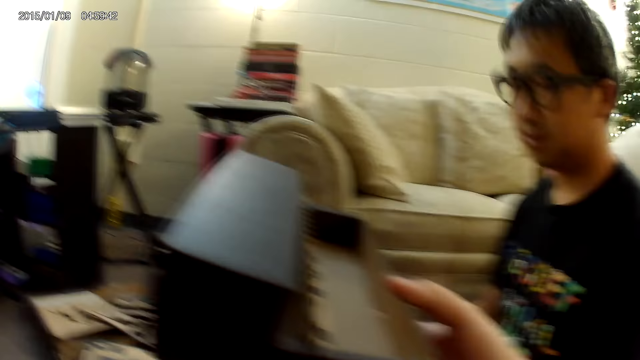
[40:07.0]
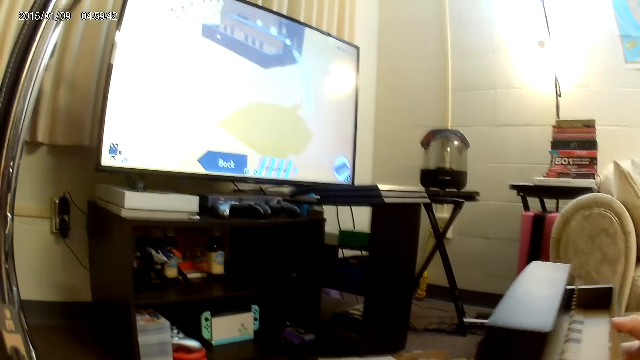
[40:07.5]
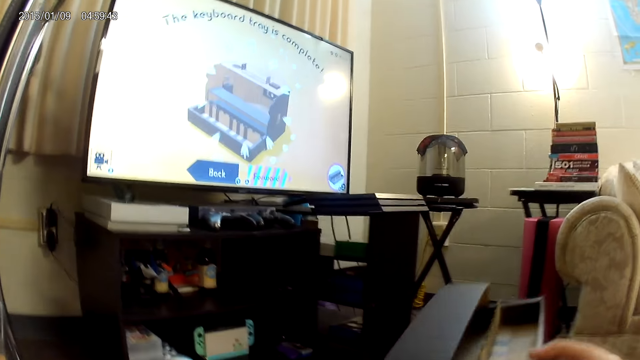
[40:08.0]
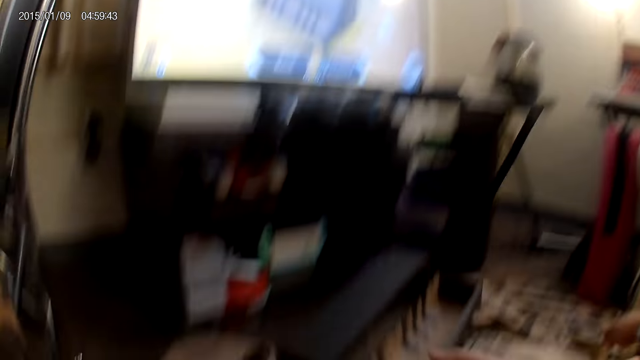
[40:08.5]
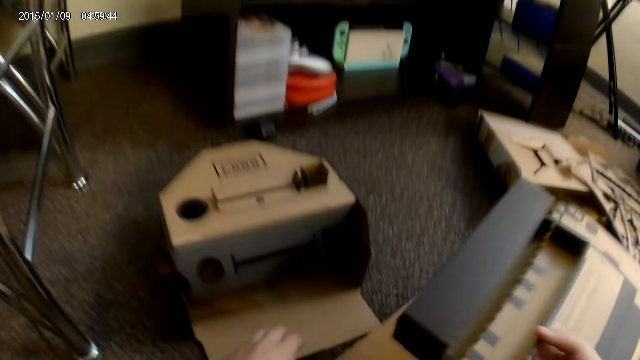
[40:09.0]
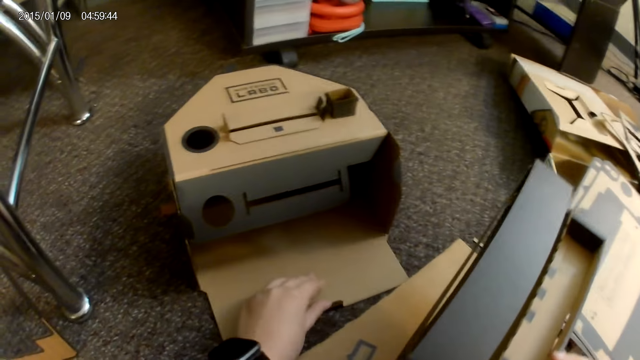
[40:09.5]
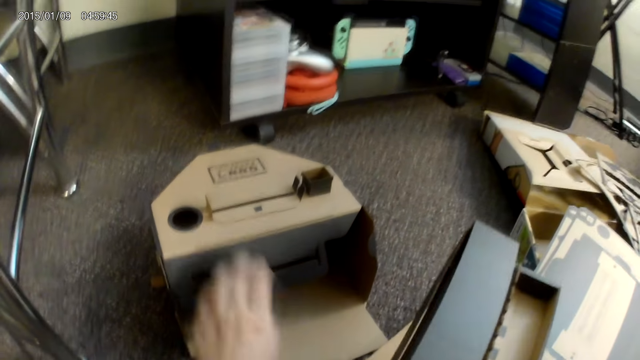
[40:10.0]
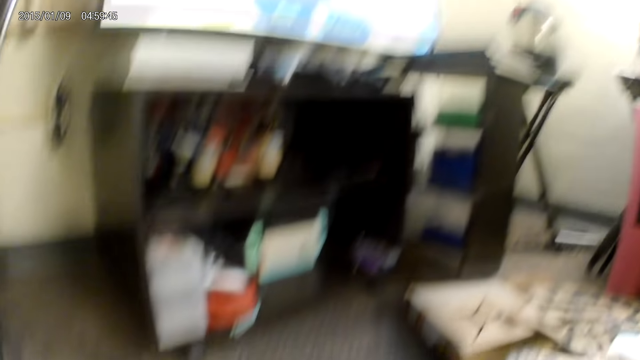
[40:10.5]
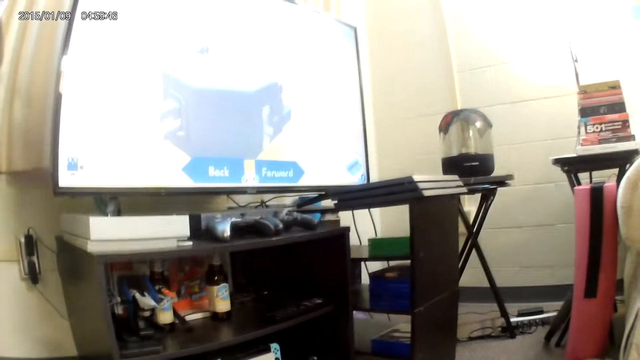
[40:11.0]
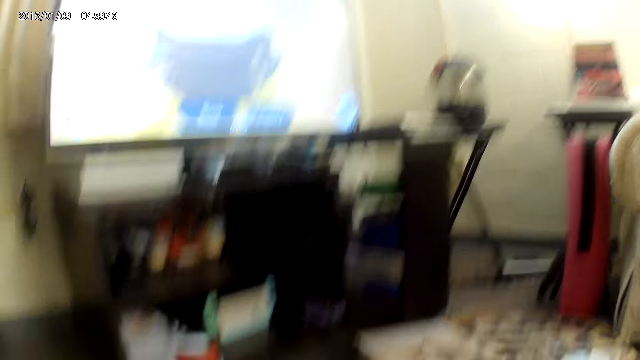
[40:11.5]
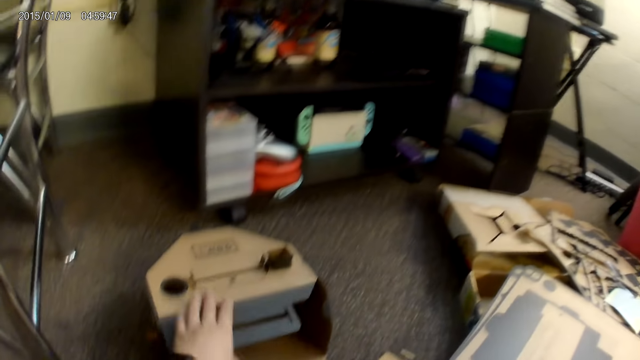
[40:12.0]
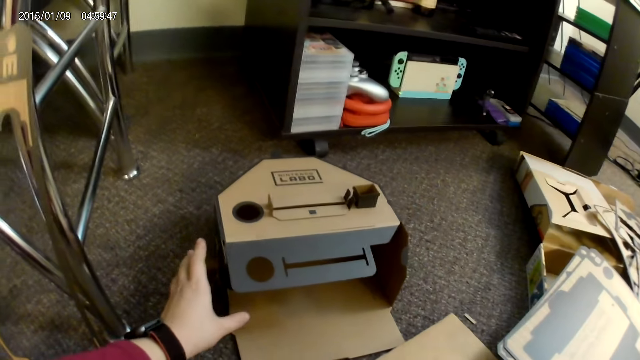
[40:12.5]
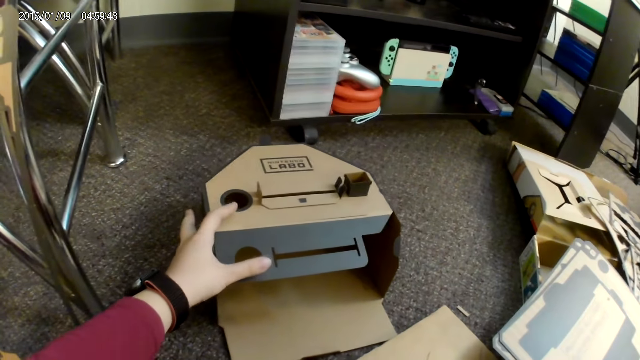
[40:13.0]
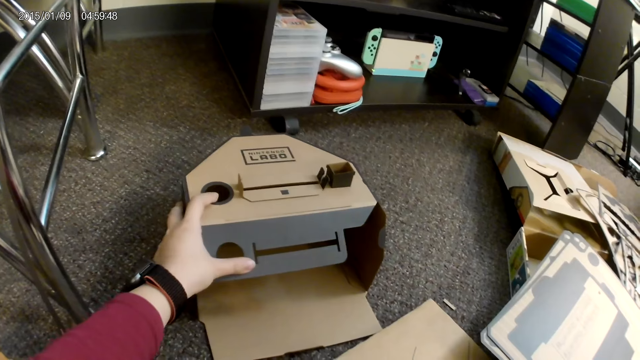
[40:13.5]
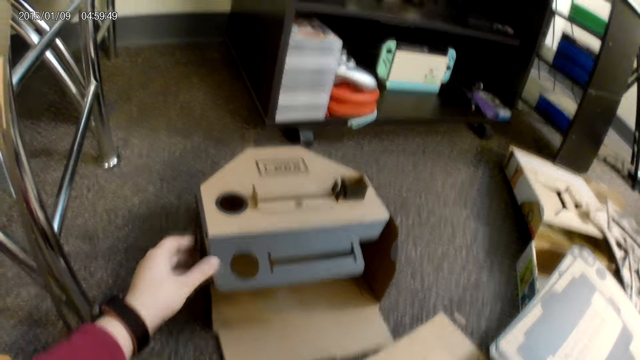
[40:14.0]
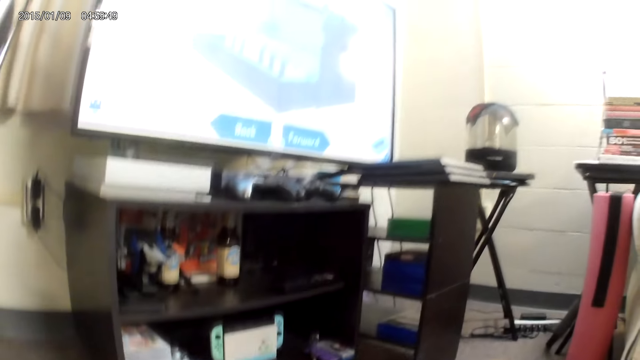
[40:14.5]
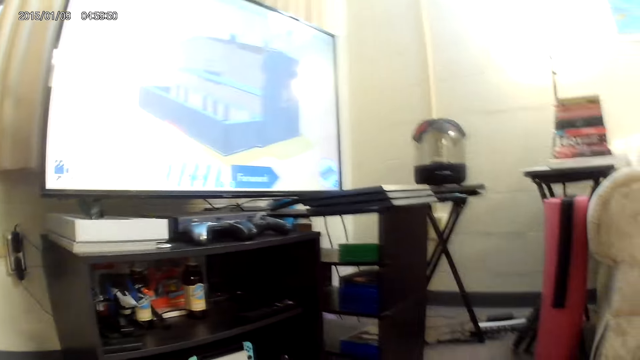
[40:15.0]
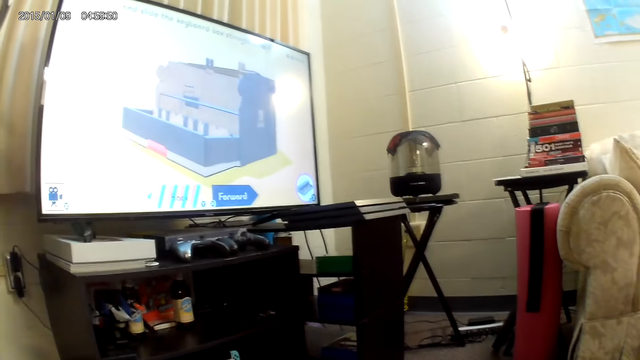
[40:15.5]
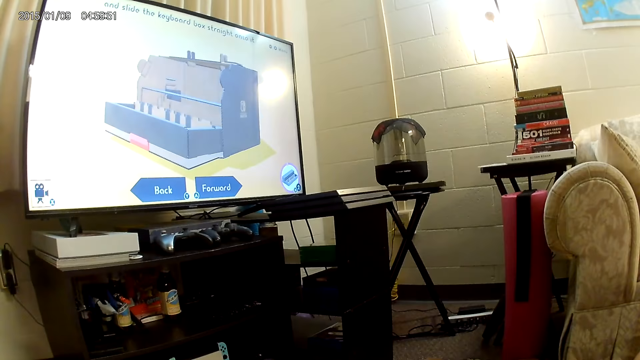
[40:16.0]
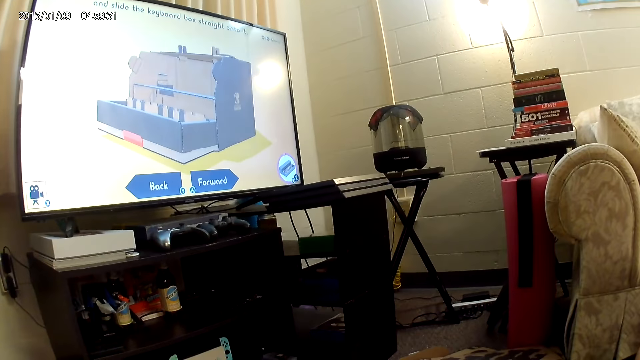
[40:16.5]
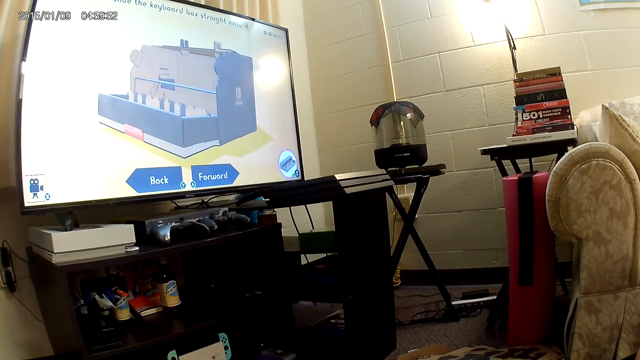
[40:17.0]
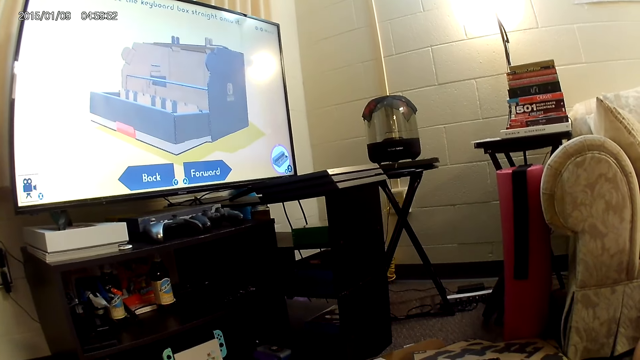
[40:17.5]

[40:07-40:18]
The camera wearer adjusts the cardboard on the ground with her left hand. She looks at the screen.

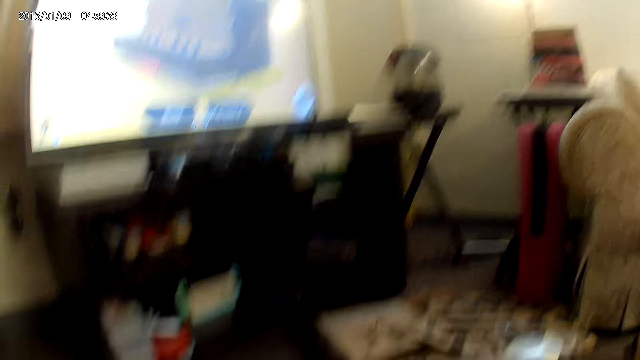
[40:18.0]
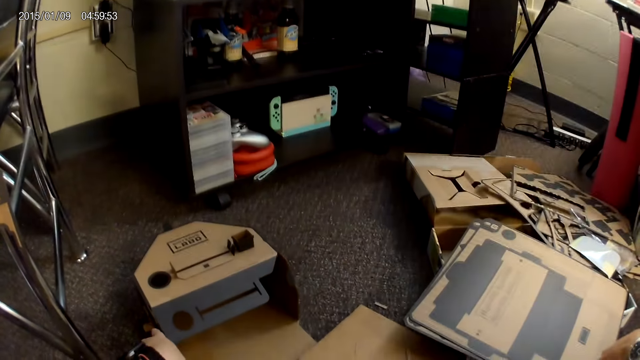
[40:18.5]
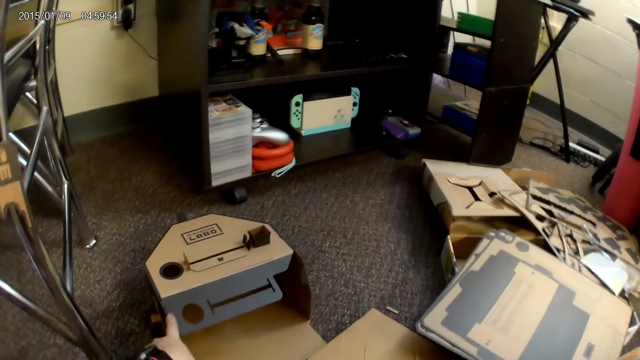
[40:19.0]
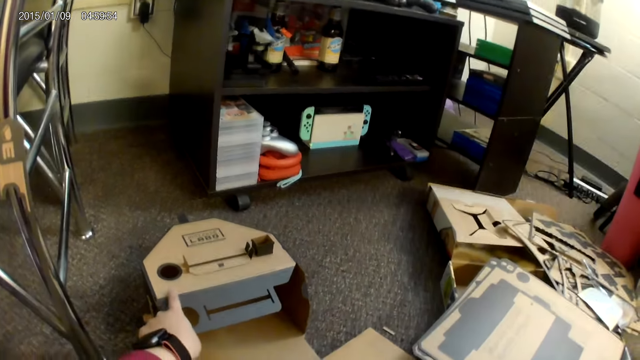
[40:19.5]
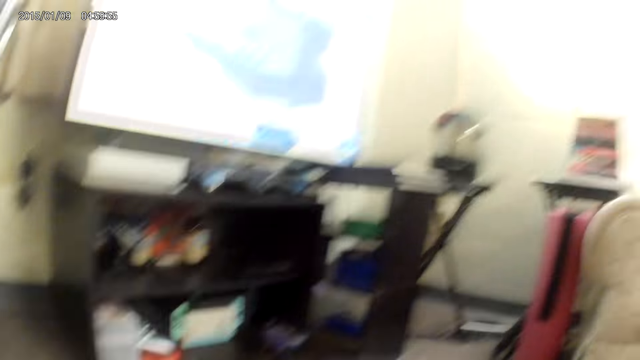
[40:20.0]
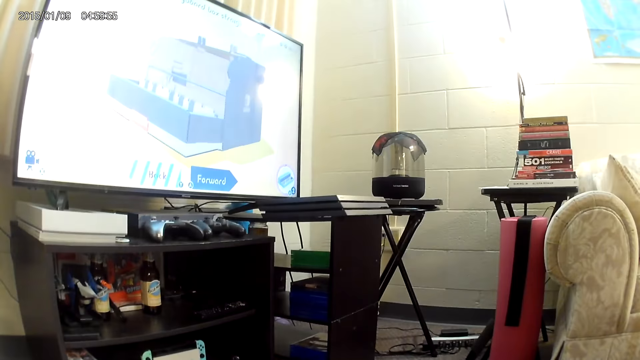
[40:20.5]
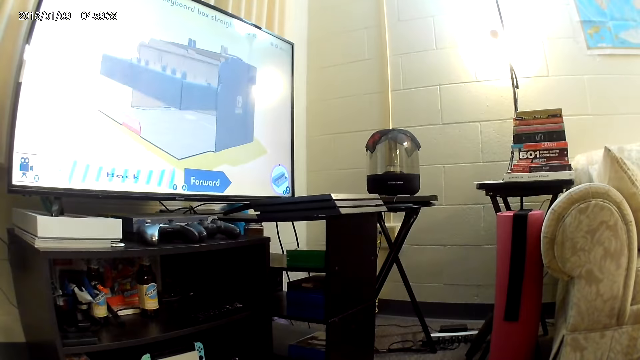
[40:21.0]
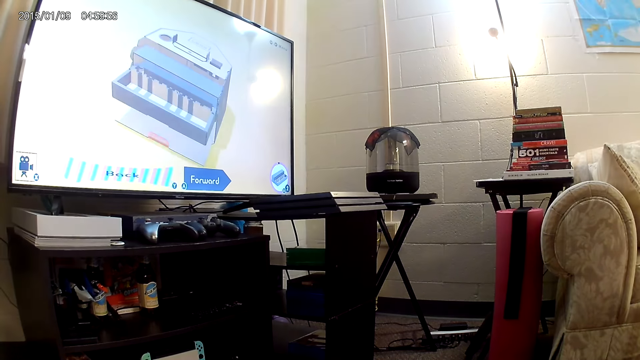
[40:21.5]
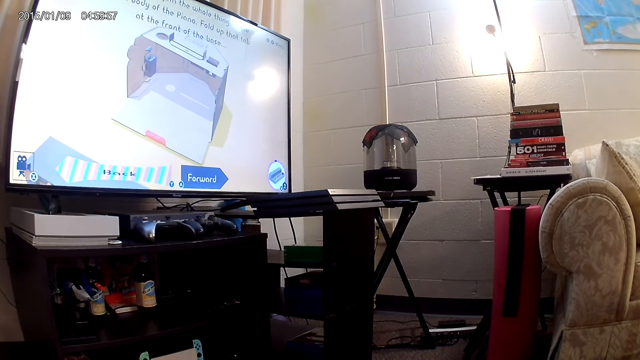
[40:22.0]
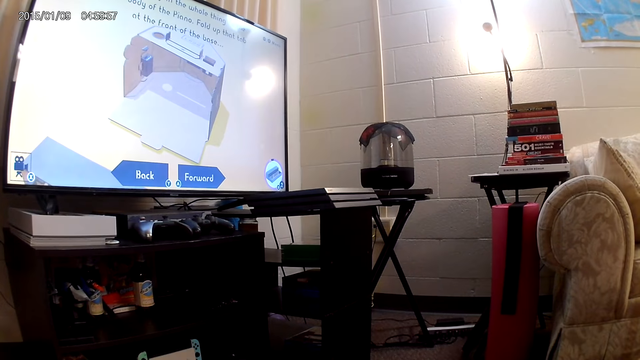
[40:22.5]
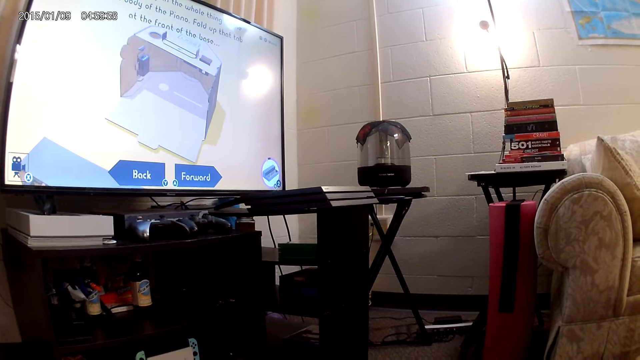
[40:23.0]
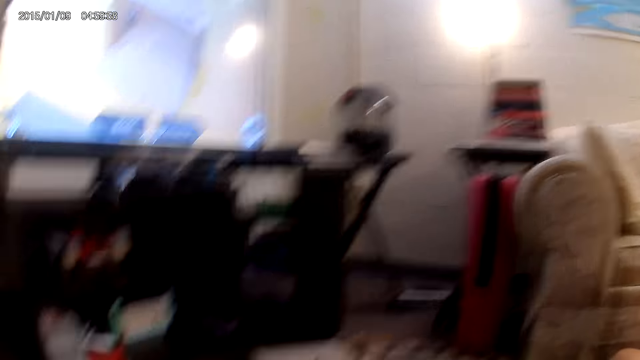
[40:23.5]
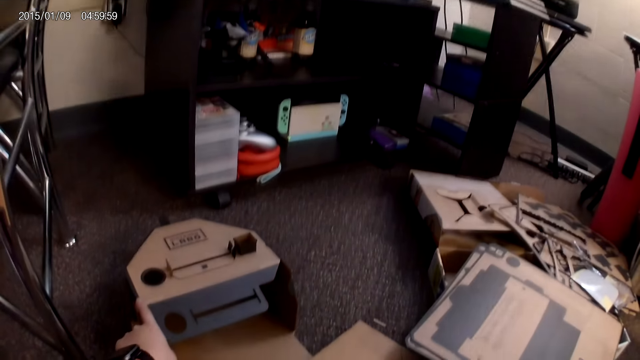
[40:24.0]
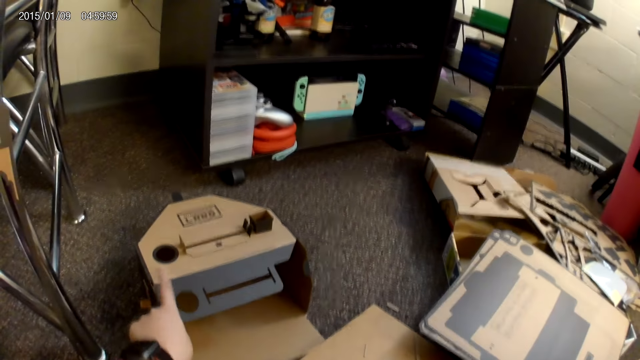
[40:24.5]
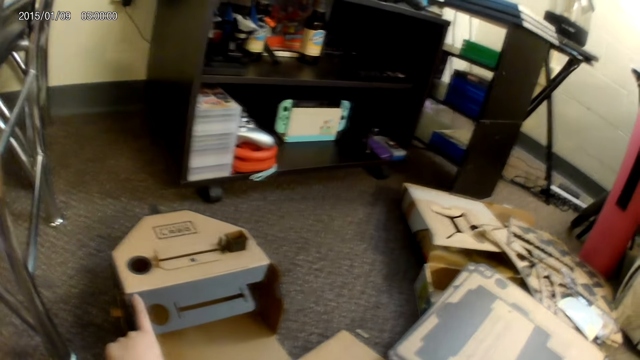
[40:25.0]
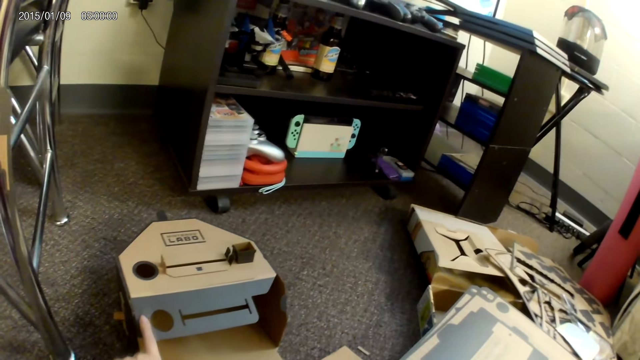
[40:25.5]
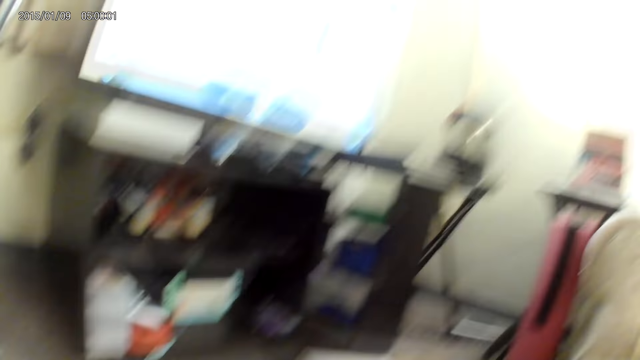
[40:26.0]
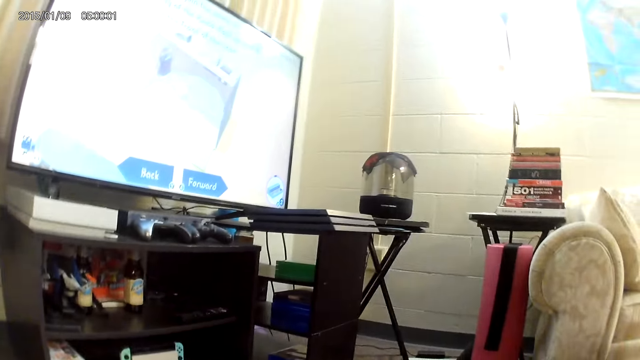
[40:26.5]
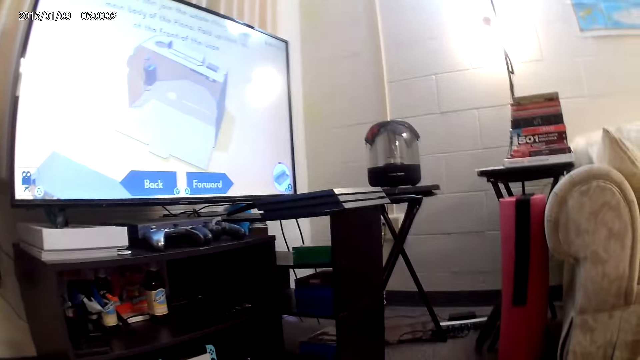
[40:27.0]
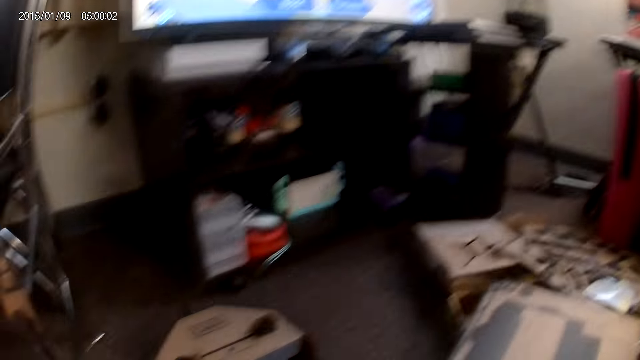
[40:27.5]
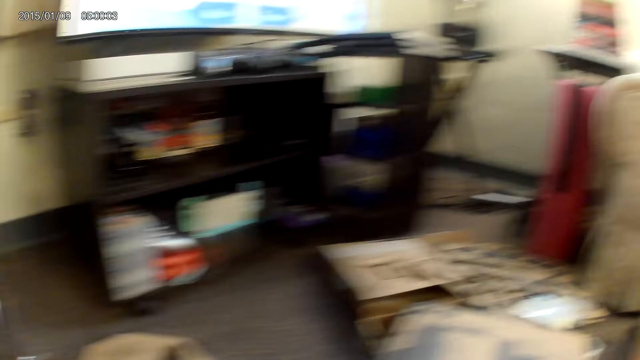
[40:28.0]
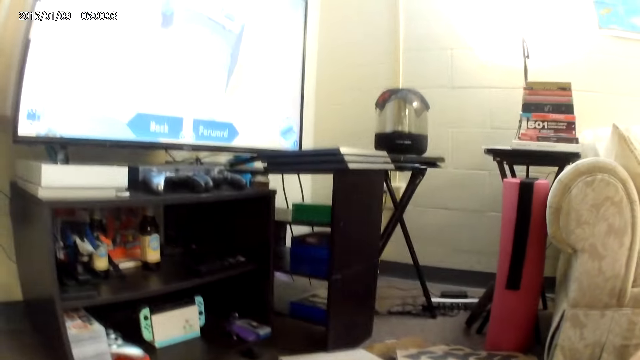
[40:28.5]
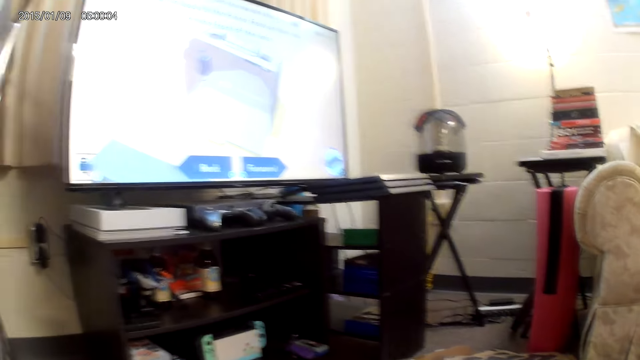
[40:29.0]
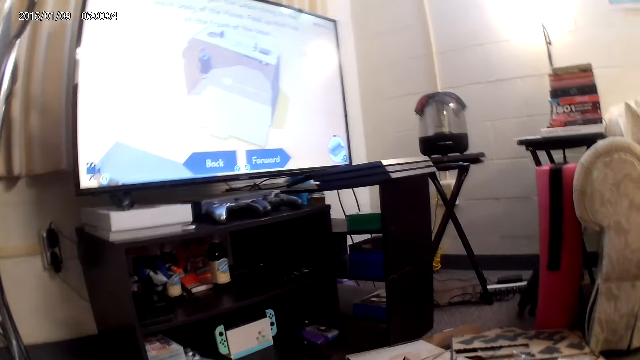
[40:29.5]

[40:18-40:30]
The camera wearer touches the cardboard on the ground with her left hand. She looks at the box. She taps the cardboard on the ground with her left hand. She looks at the screen.
